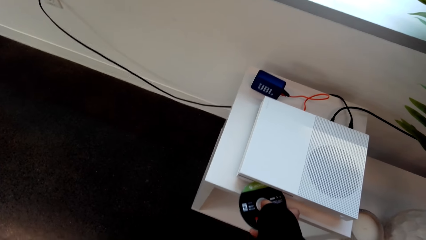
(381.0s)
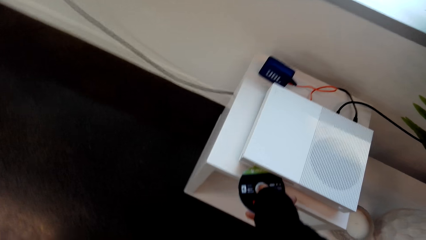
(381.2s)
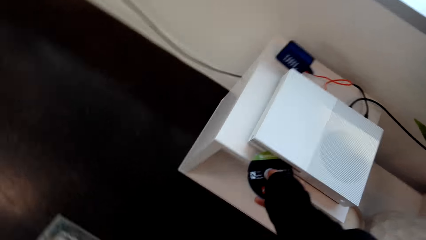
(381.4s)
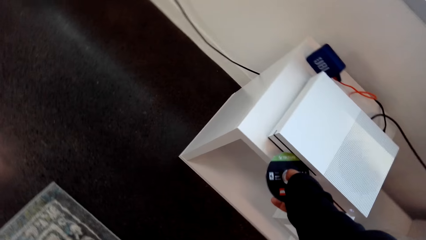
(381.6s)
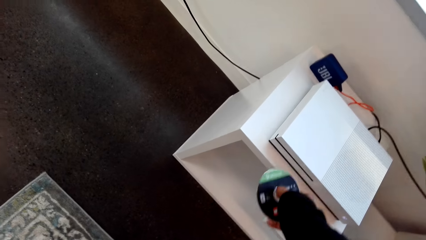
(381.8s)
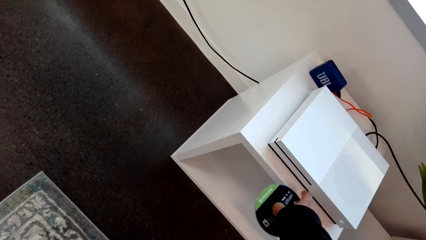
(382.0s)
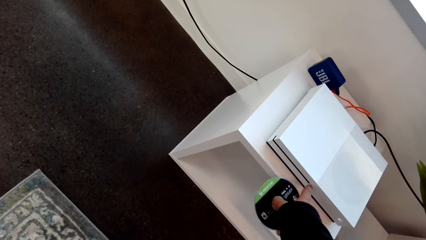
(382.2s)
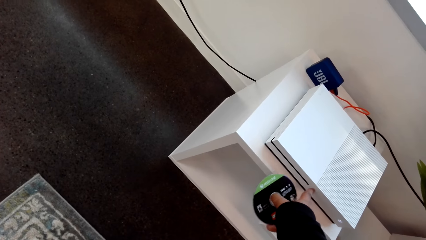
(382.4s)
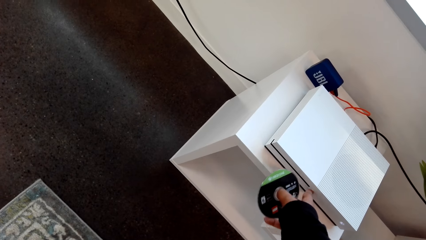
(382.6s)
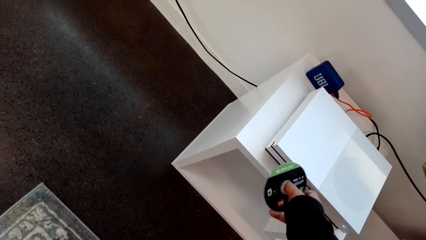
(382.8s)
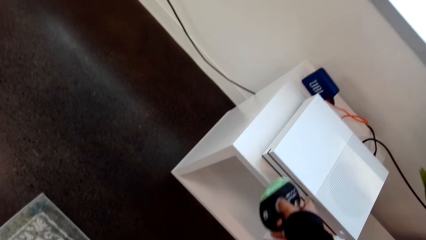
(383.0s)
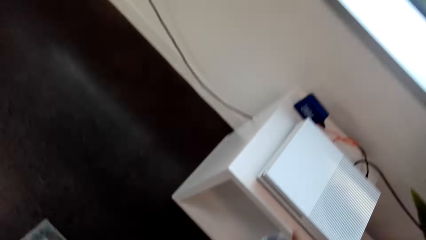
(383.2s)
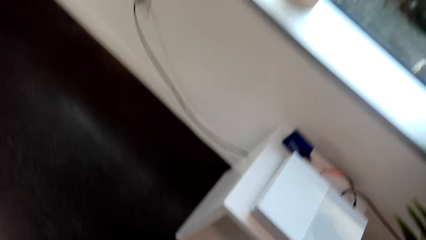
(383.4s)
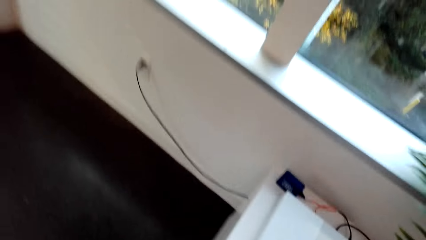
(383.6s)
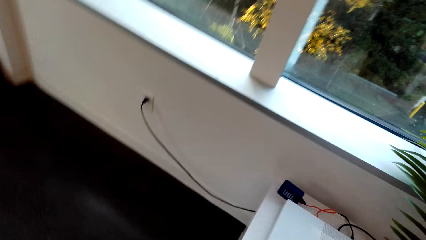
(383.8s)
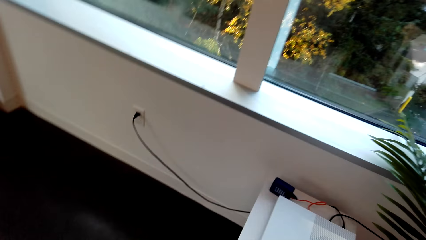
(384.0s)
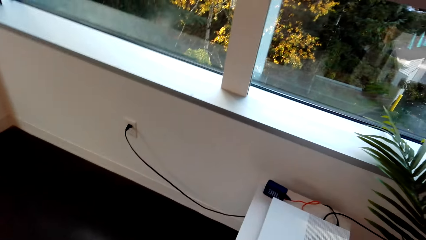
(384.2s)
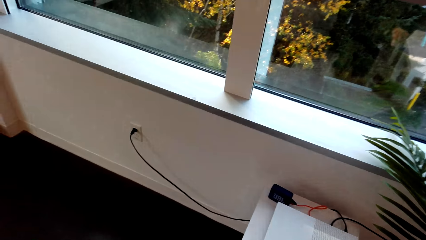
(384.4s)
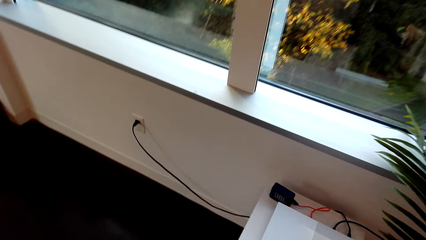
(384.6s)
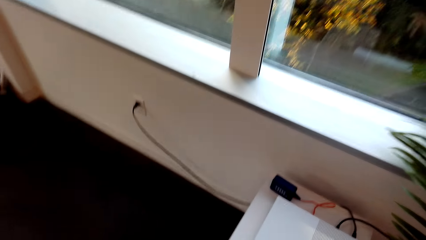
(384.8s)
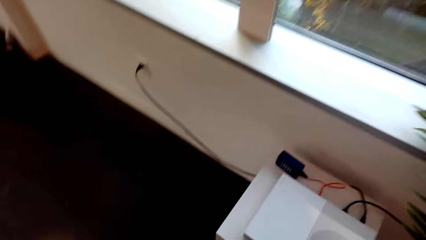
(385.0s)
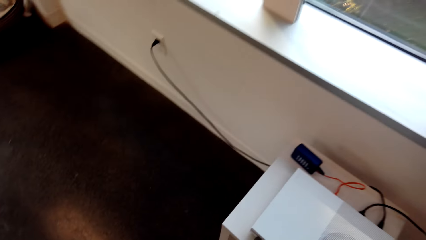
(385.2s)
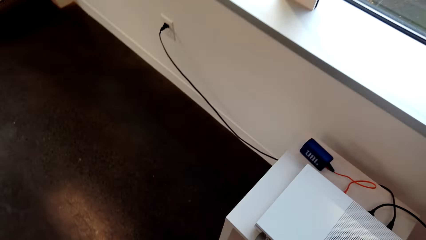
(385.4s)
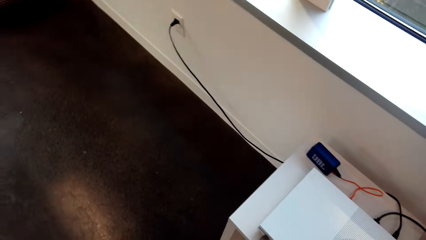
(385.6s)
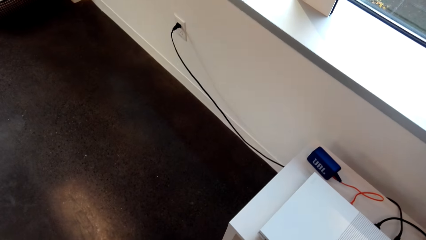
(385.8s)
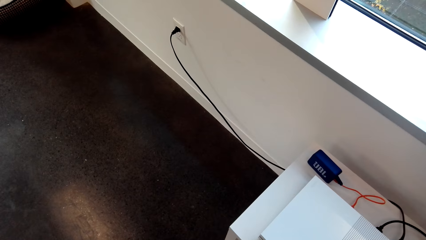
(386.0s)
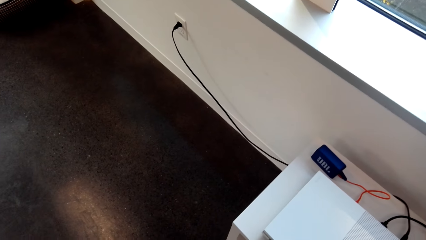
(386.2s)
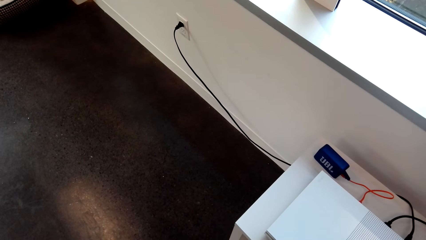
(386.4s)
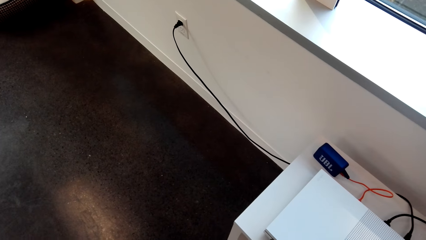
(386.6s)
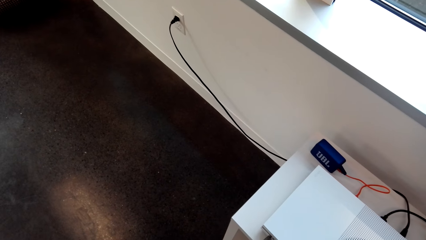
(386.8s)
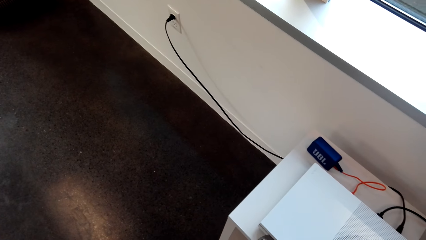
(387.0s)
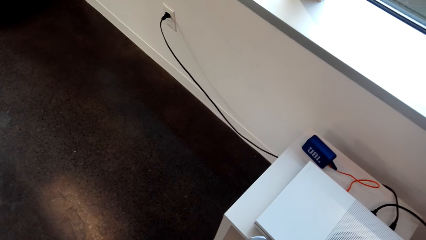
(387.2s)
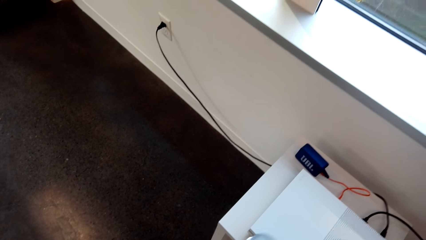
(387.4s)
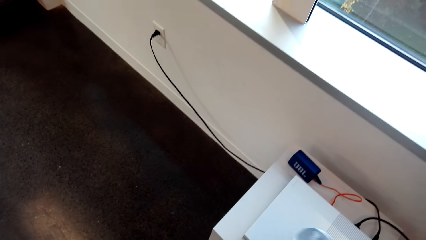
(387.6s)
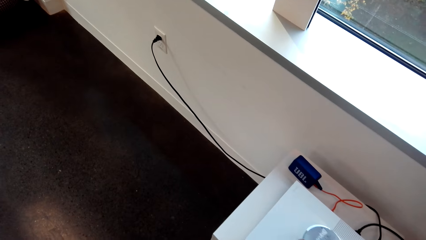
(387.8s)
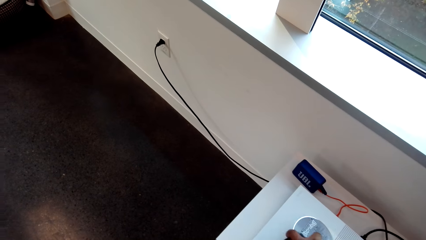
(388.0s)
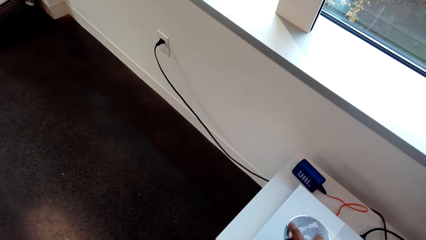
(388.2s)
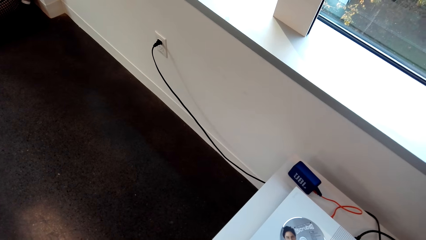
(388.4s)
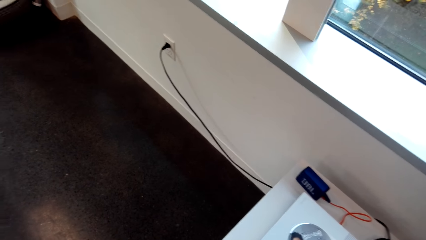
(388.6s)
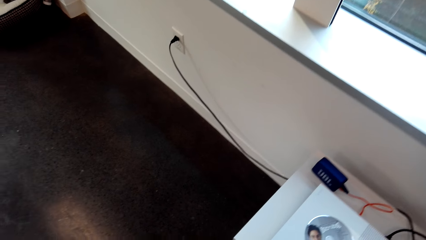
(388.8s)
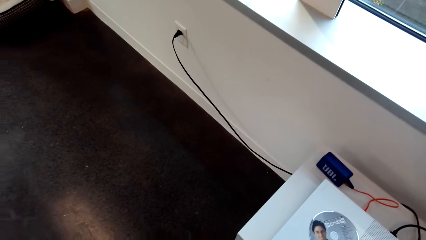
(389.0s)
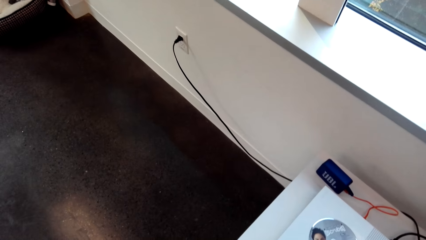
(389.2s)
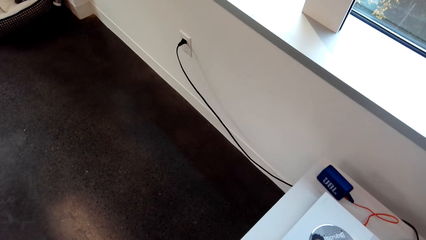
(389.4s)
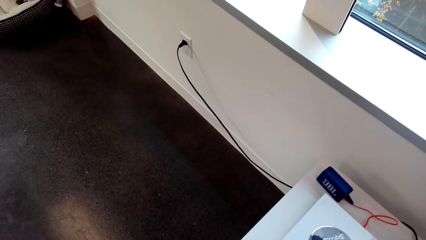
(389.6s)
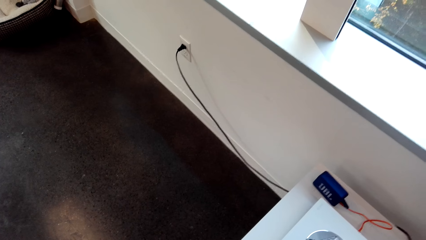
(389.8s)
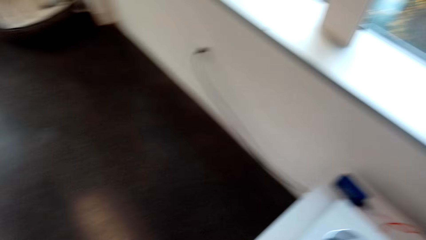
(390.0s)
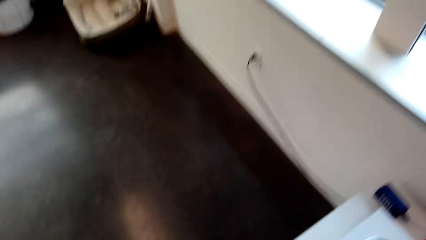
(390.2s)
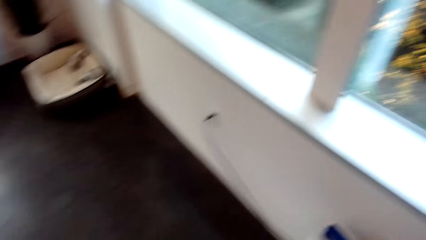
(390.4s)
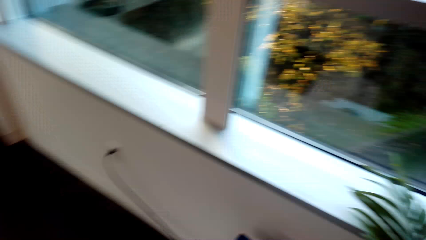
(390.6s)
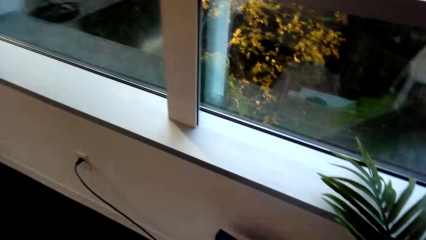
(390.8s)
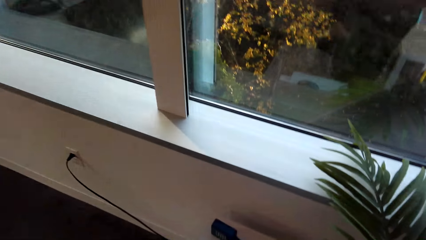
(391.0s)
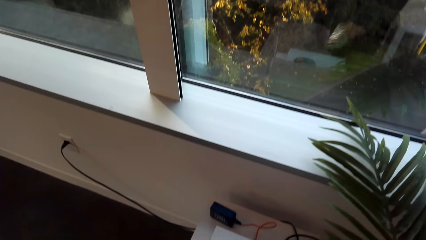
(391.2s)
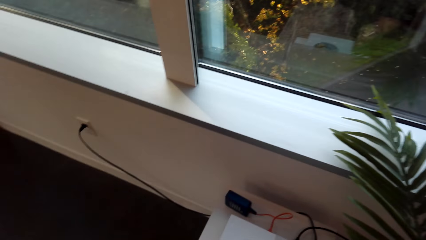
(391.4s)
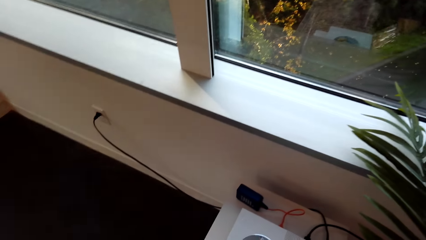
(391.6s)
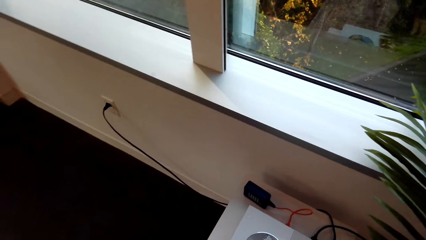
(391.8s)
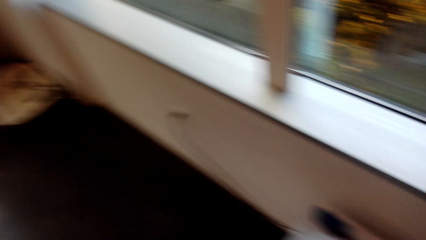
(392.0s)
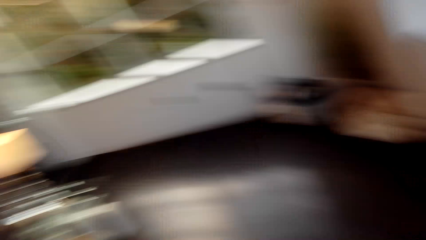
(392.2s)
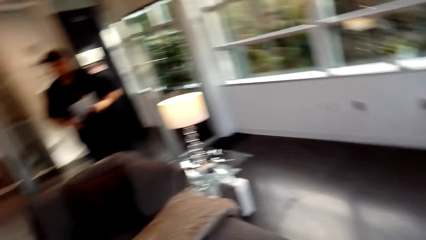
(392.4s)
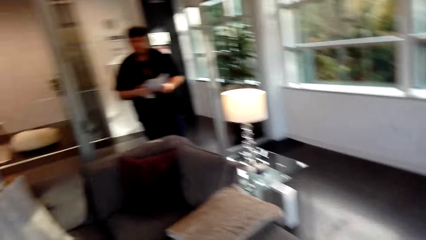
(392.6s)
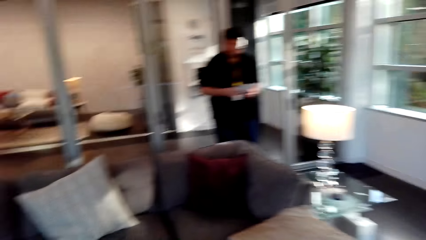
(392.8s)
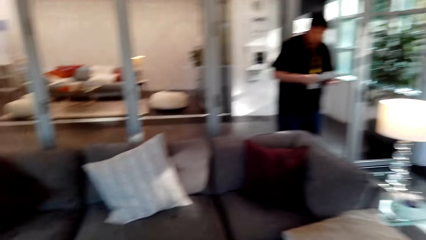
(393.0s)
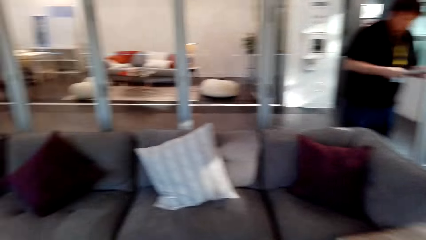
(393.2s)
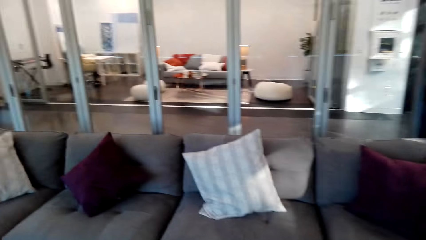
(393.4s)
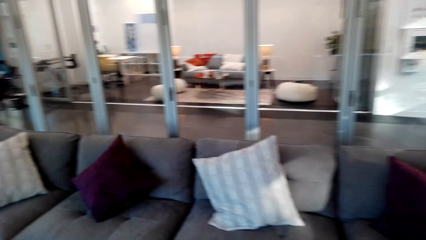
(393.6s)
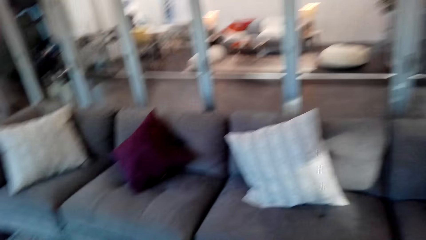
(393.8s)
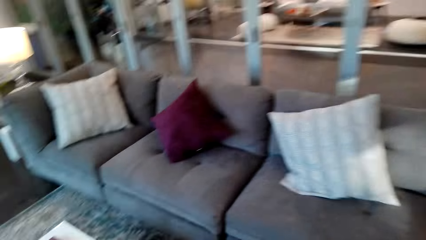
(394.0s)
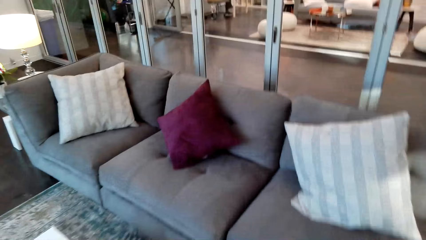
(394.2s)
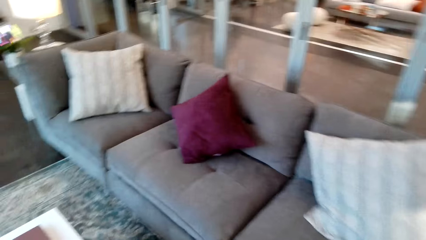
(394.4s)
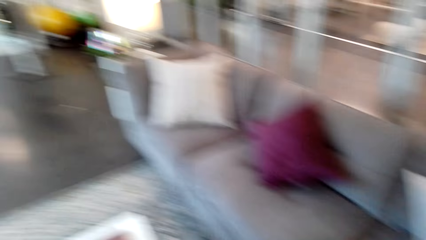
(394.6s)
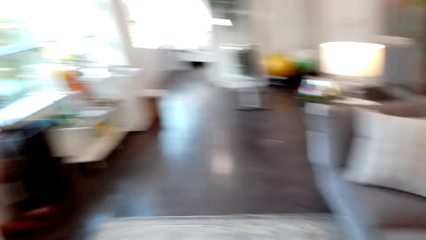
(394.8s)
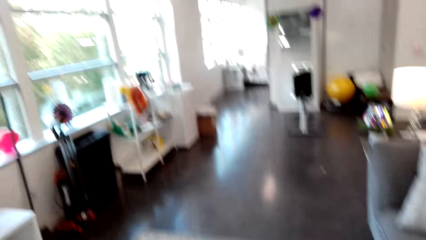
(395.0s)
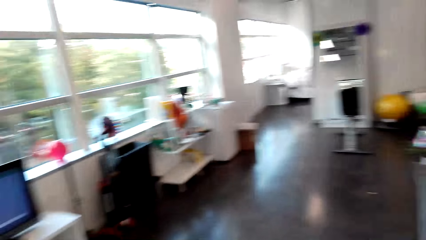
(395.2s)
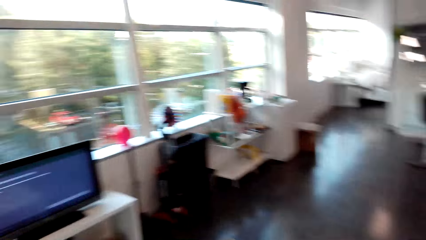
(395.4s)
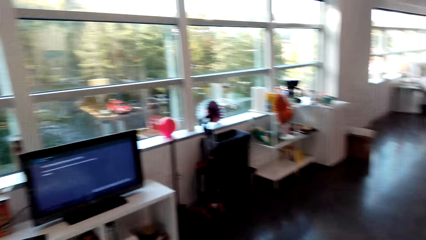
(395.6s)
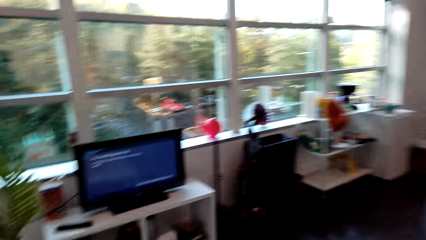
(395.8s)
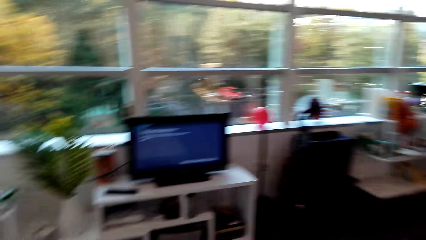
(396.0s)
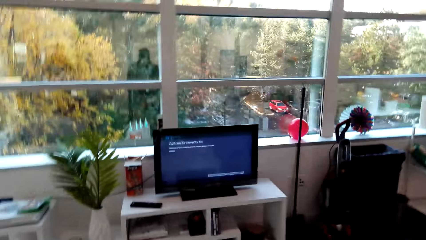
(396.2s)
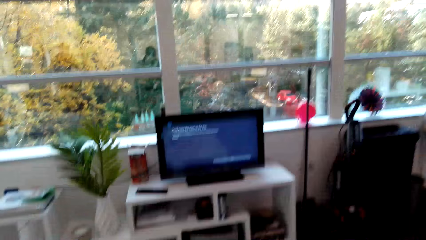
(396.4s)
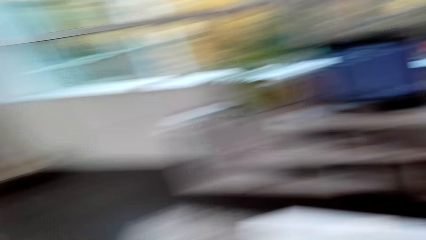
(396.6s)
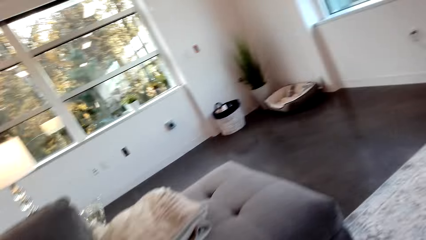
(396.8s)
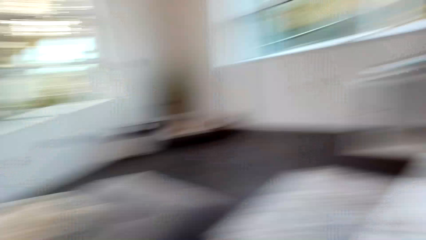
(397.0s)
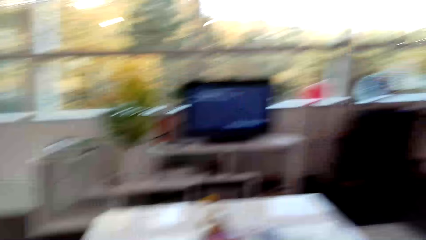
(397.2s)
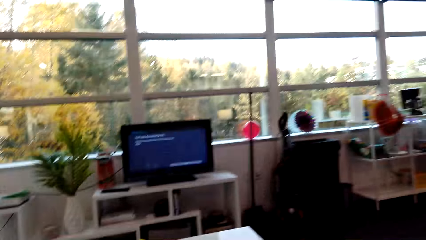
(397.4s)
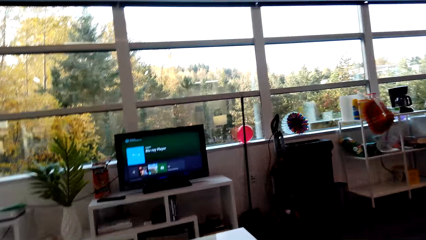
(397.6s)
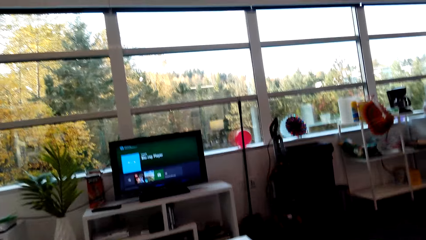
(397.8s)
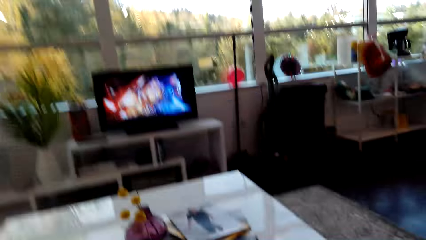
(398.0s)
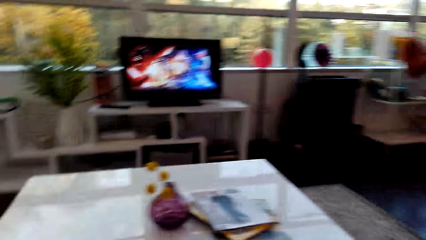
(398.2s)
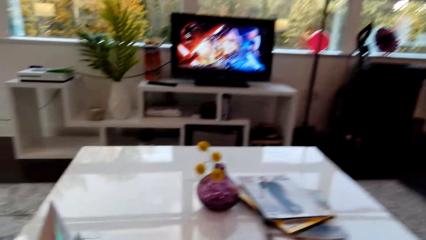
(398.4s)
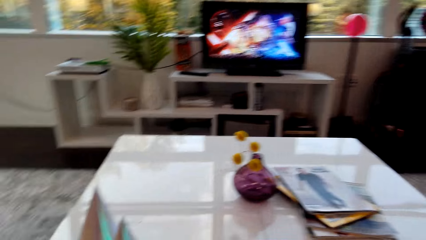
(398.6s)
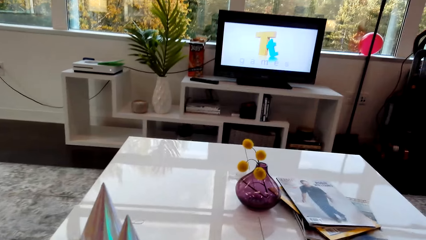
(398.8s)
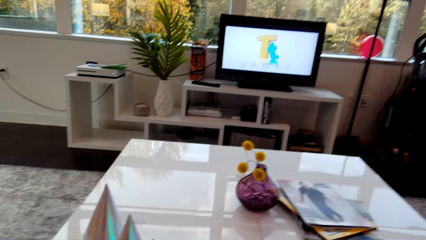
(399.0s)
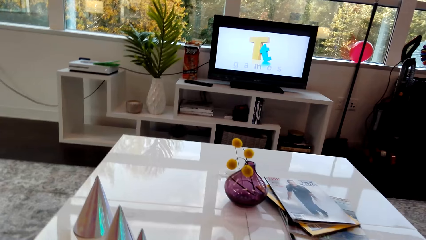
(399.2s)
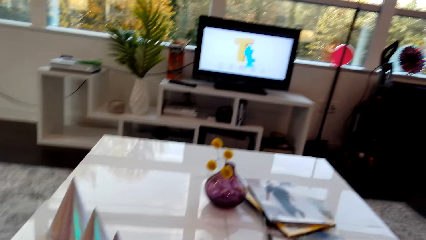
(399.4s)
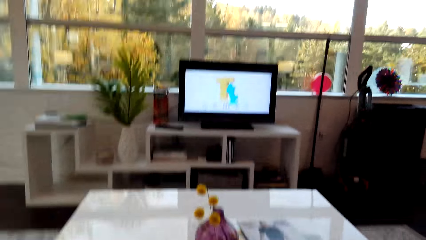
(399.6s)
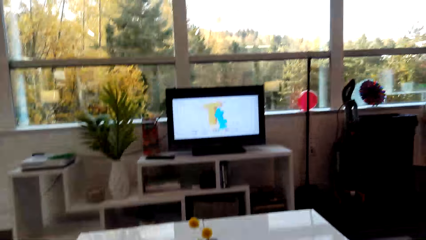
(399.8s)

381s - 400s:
The camera wearer looks at the playstation. He turns to his left. He sits on the couch. He watches a television.
